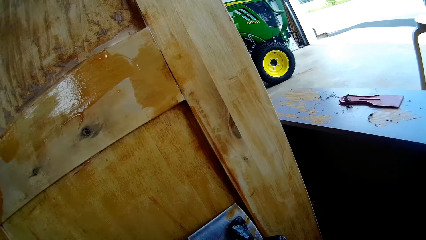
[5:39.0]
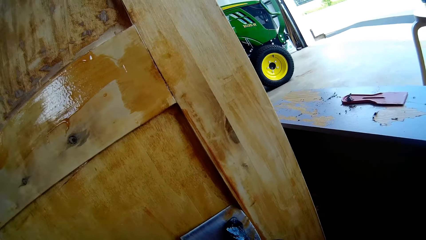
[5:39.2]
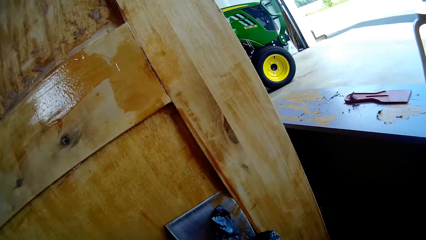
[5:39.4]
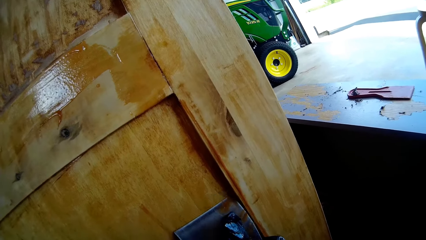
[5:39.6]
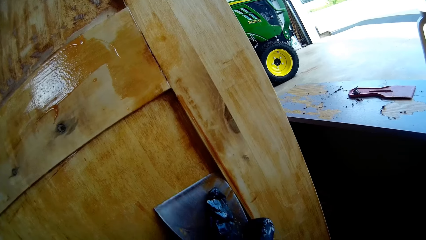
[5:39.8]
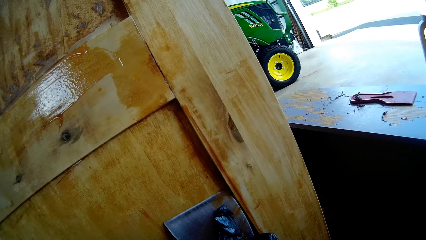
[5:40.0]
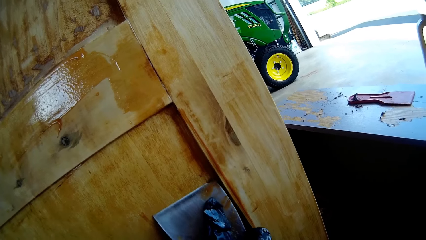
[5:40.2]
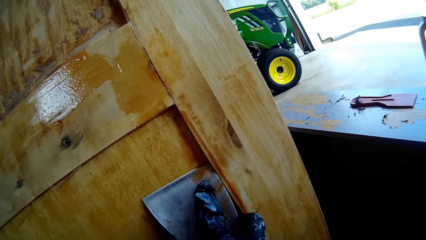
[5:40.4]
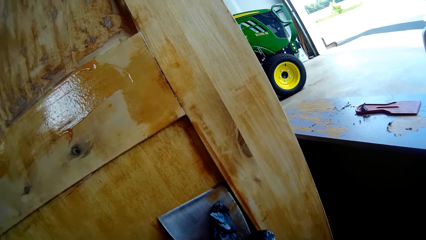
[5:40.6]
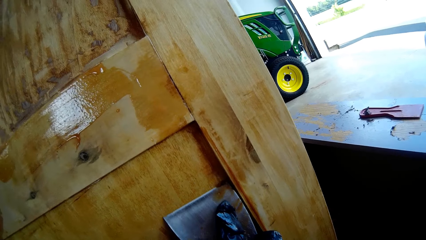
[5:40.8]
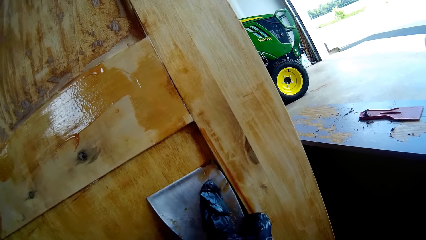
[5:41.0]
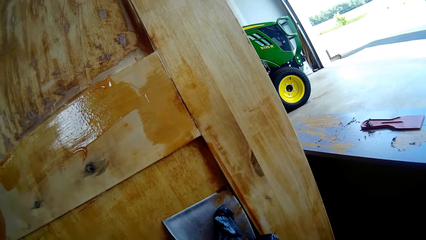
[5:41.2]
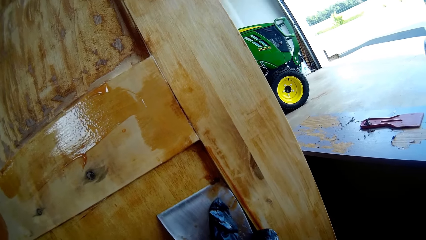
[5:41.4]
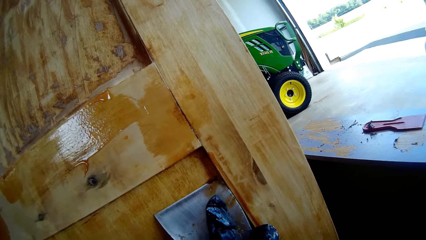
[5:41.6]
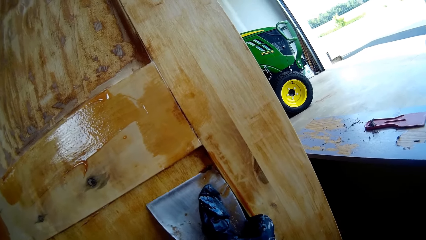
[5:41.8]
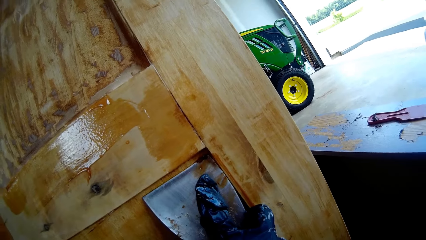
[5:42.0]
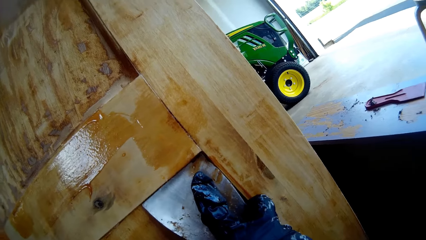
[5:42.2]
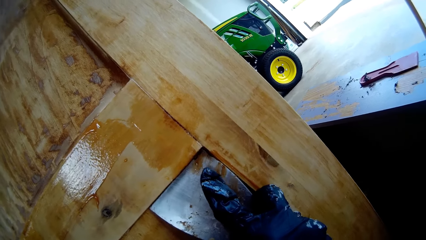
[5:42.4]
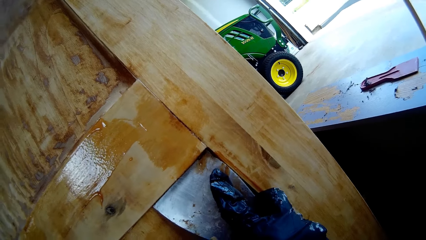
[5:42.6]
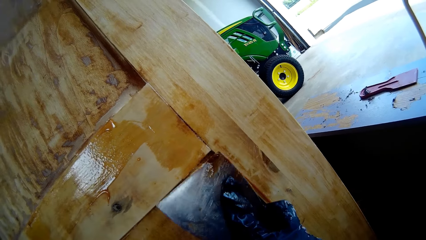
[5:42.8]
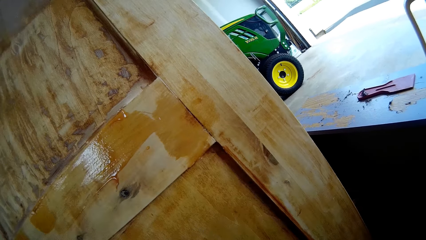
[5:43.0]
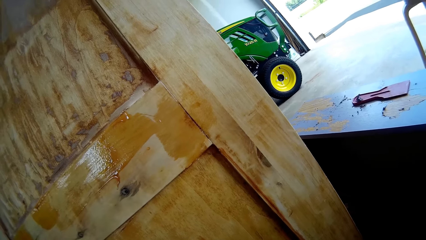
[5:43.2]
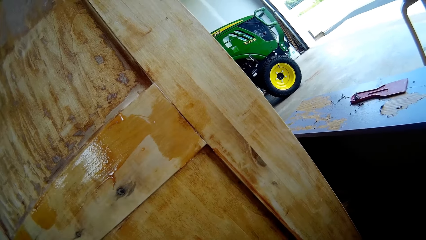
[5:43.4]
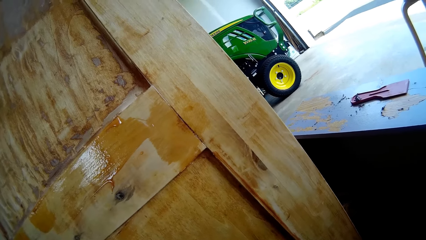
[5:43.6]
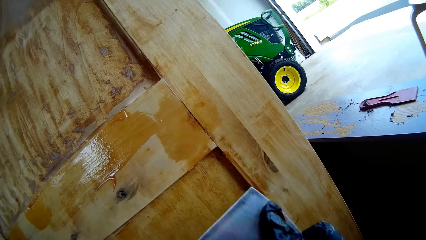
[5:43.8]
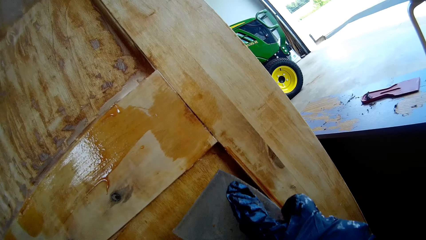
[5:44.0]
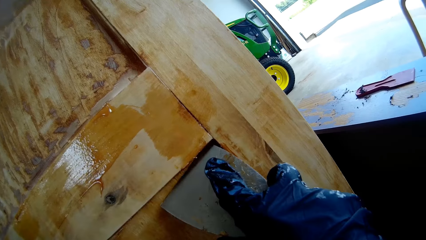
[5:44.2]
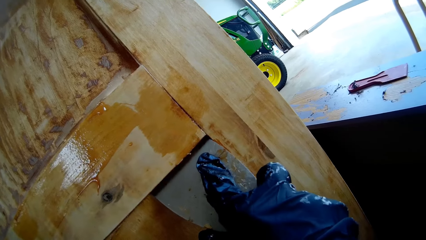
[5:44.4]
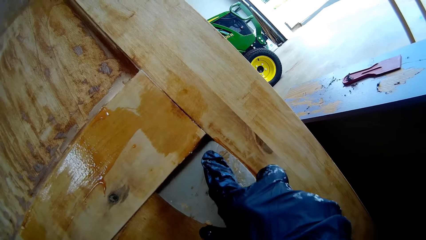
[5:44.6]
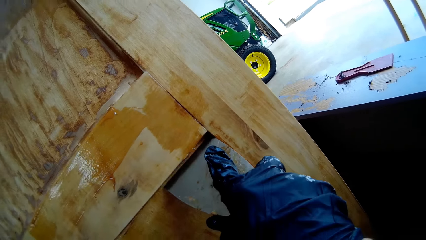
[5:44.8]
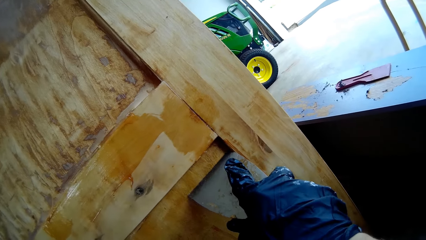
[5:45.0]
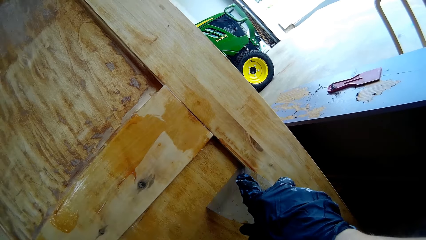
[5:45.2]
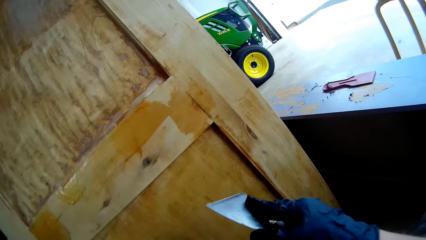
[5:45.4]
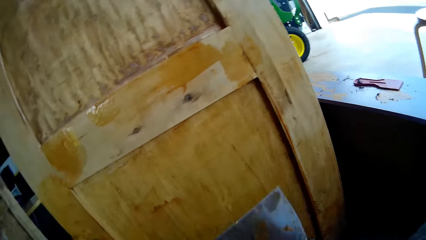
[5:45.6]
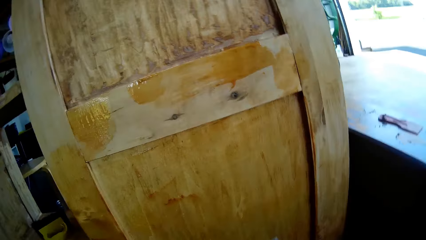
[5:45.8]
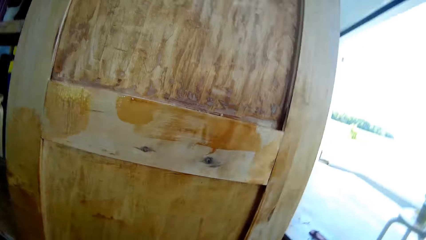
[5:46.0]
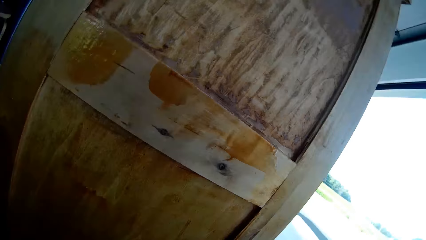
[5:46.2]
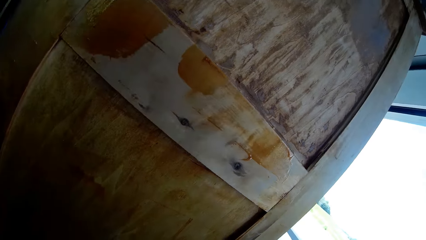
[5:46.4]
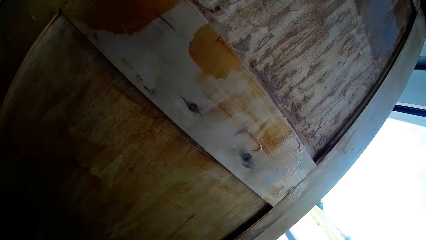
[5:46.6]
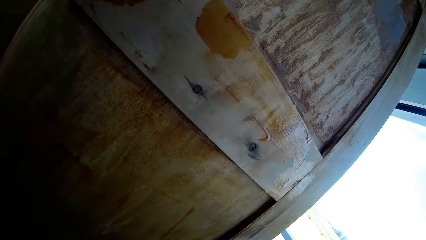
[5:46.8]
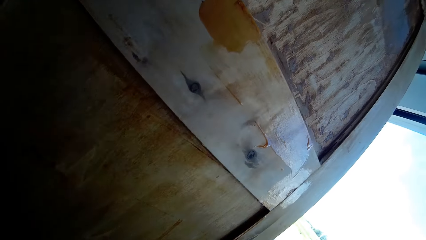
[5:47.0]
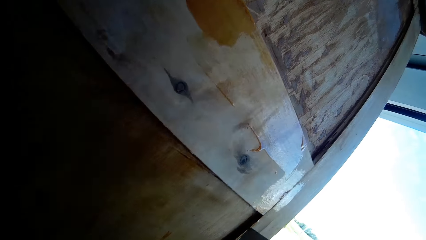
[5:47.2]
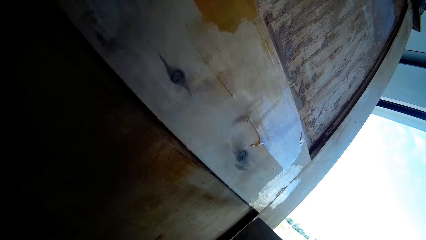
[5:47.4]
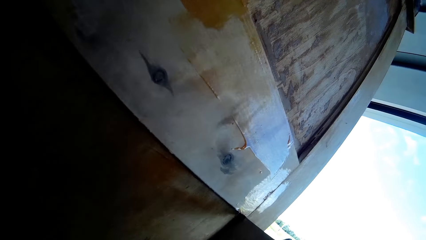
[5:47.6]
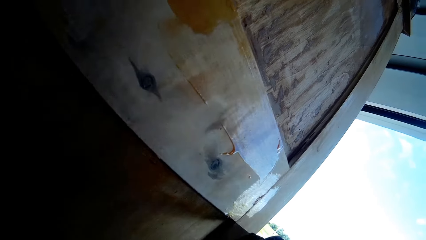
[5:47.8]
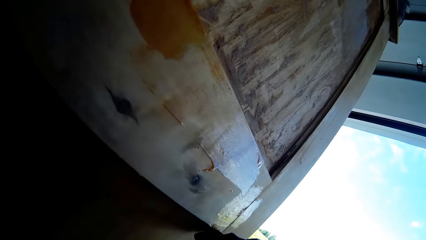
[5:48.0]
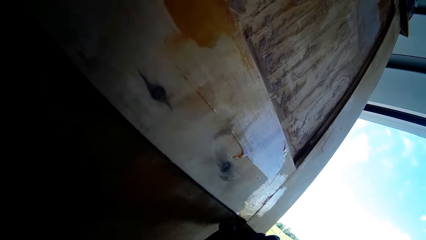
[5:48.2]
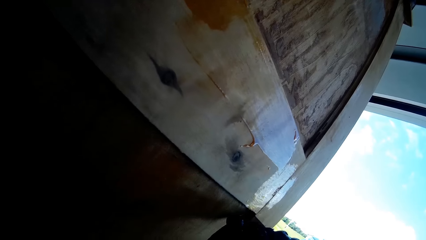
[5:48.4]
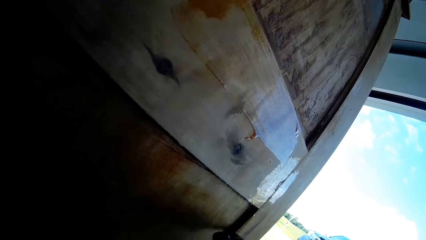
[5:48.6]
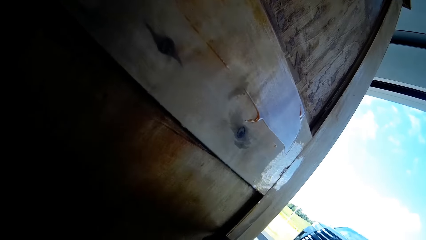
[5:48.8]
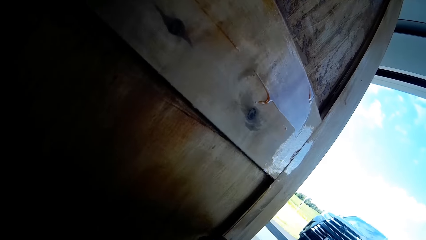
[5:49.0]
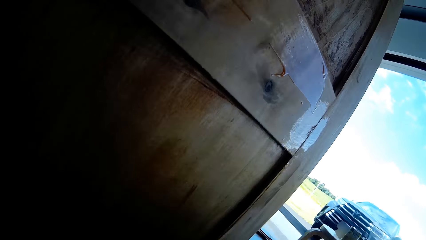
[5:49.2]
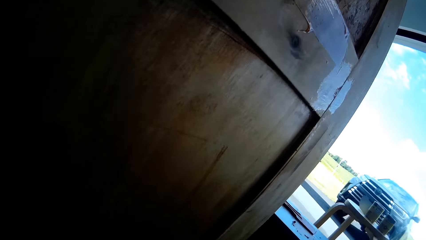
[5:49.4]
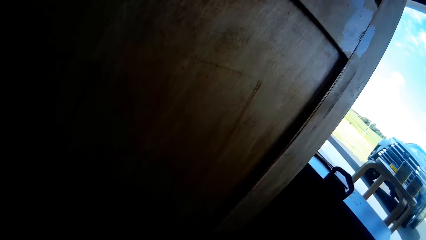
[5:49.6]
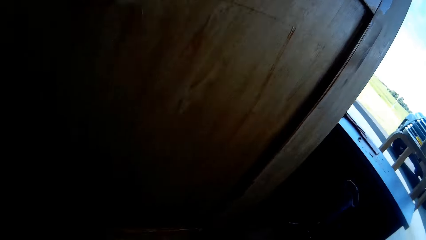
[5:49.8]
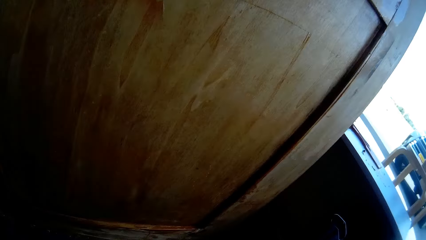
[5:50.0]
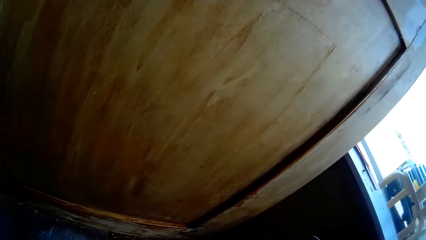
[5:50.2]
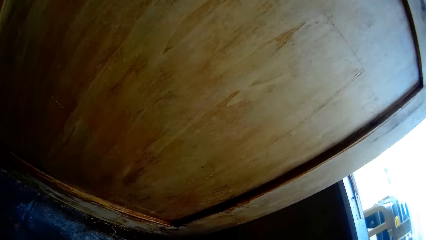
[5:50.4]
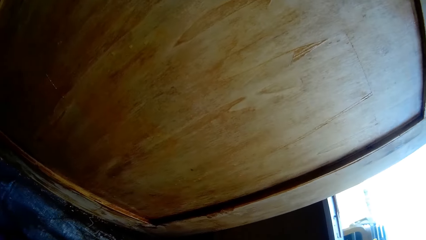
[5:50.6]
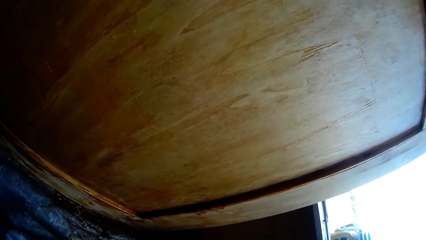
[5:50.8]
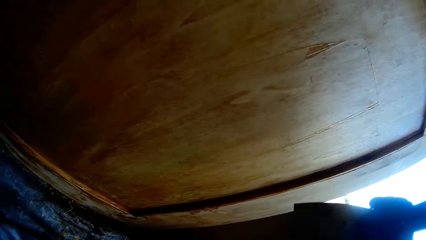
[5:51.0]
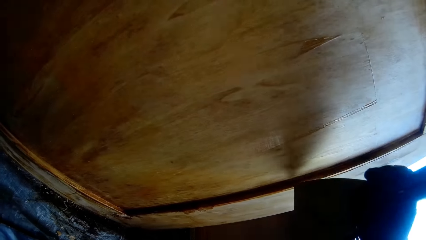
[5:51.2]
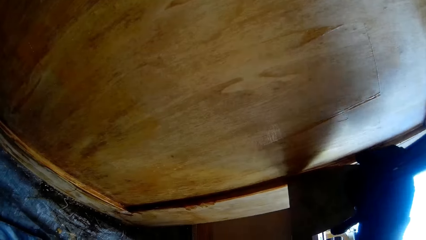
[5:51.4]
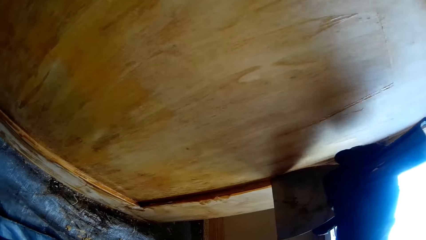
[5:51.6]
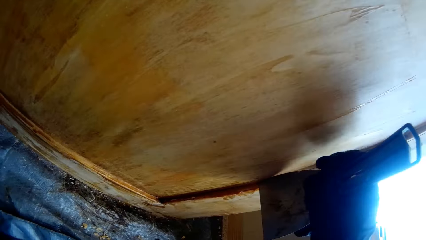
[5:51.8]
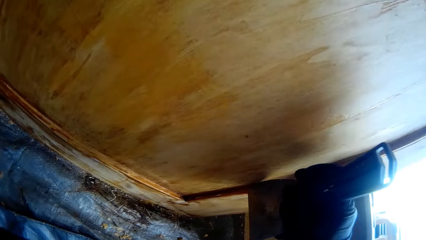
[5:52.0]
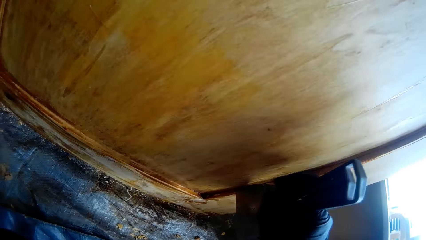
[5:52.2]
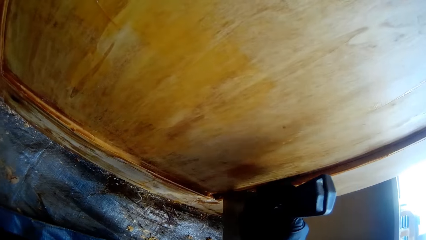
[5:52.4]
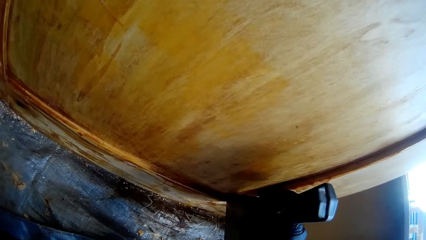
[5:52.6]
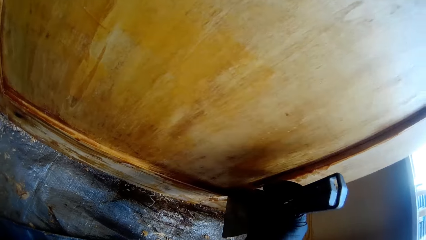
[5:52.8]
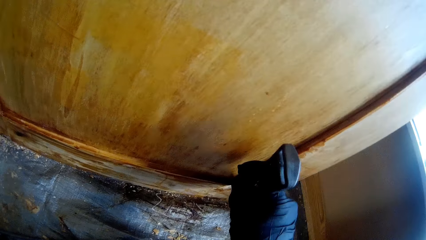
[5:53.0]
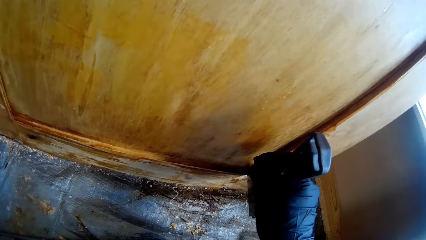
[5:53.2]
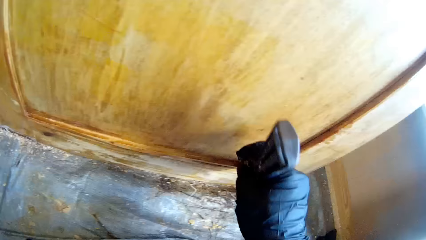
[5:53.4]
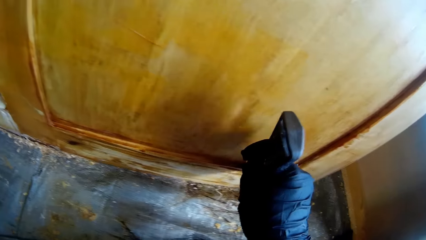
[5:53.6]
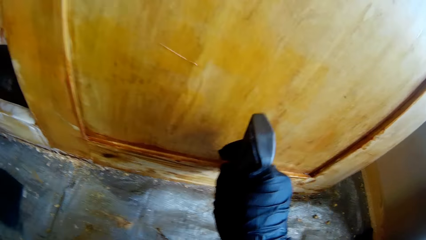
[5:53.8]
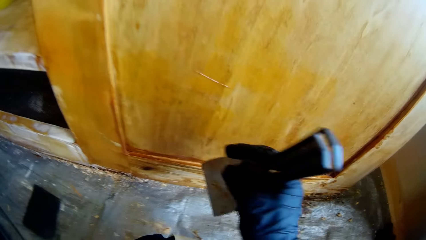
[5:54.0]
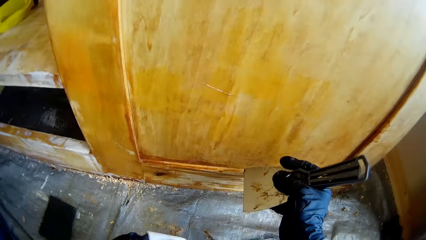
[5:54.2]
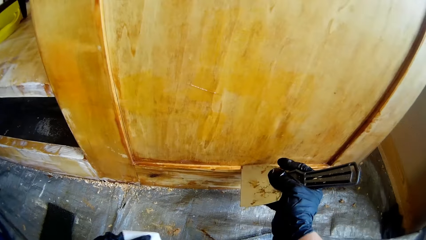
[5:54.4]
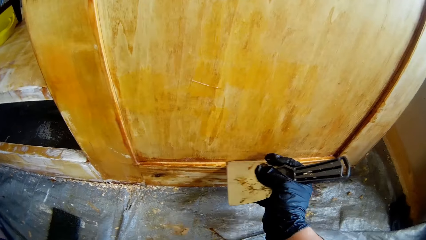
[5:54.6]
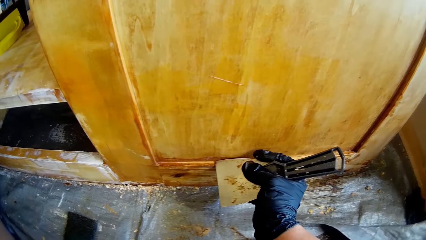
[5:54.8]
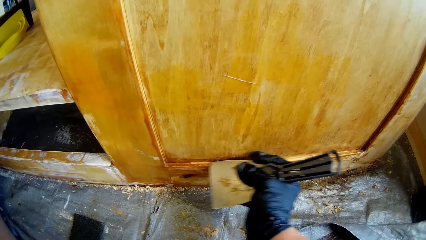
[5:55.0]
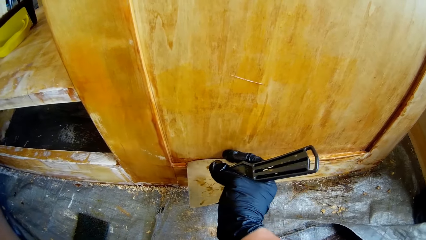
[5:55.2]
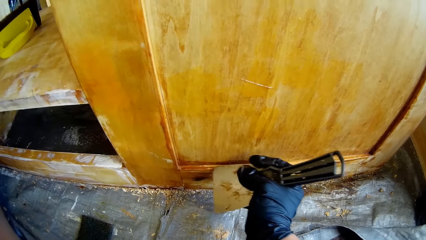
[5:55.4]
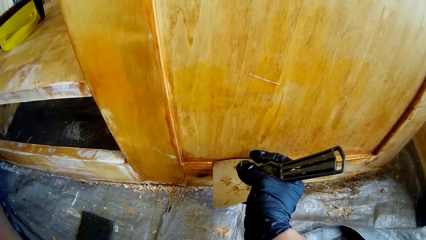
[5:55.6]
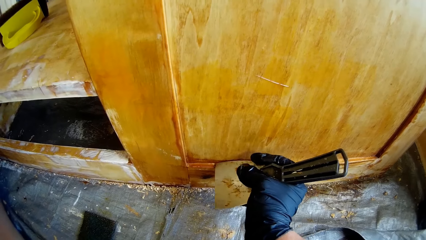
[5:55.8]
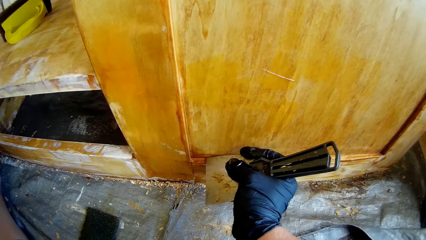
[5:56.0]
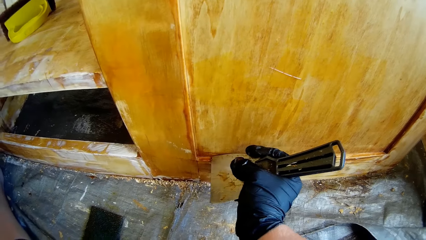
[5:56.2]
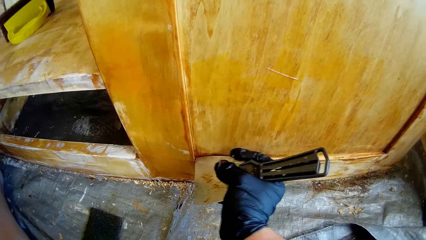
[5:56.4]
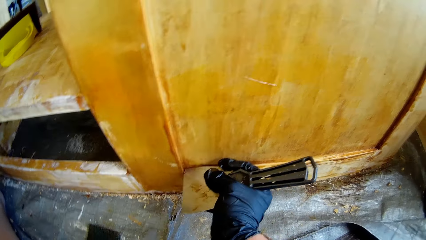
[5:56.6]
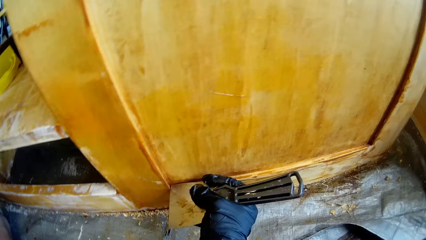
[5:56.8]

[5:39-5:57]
The camera wearer removes dirt from the cabinet with a scraper. They wipe something with a serviette. They scrub the cupboard.
